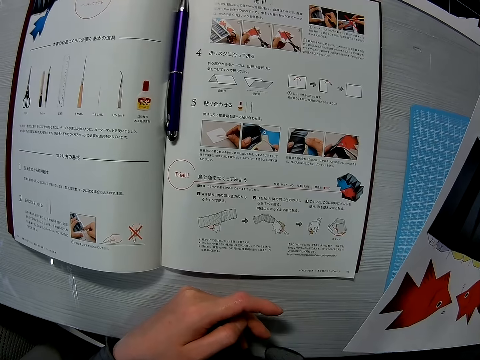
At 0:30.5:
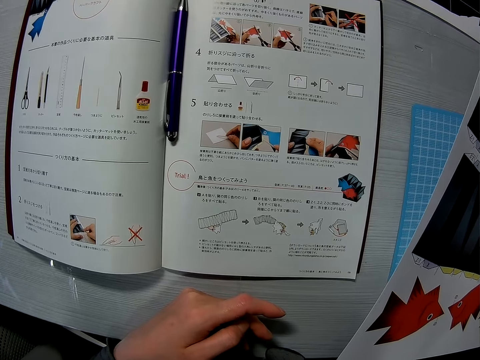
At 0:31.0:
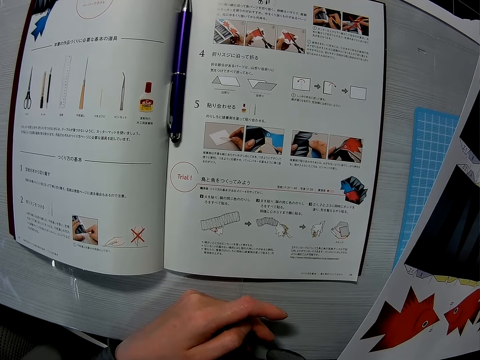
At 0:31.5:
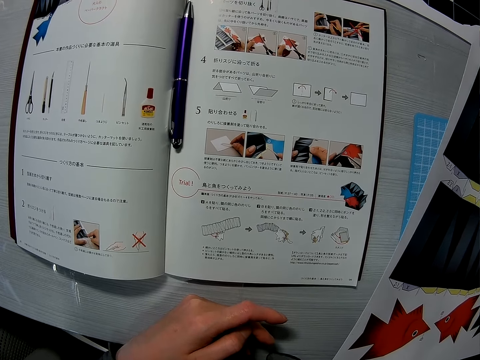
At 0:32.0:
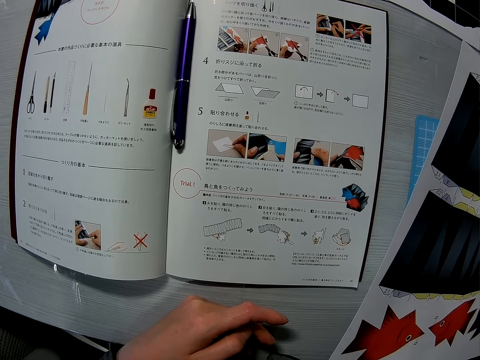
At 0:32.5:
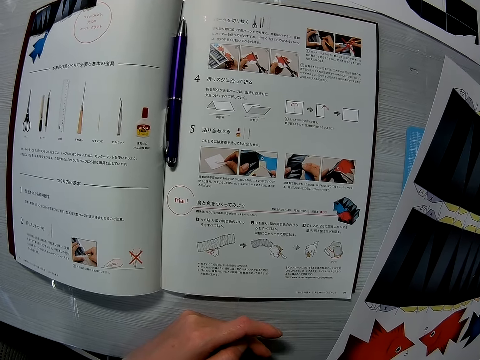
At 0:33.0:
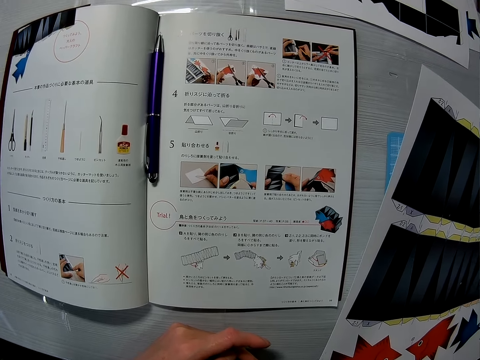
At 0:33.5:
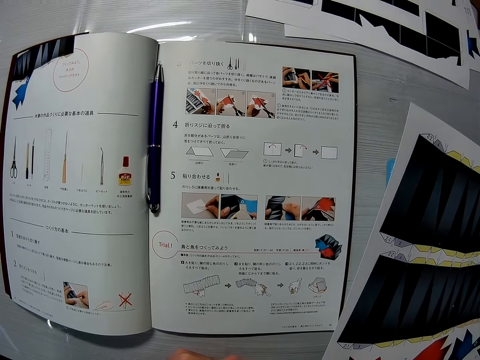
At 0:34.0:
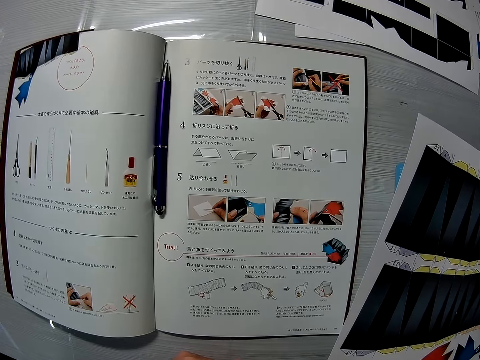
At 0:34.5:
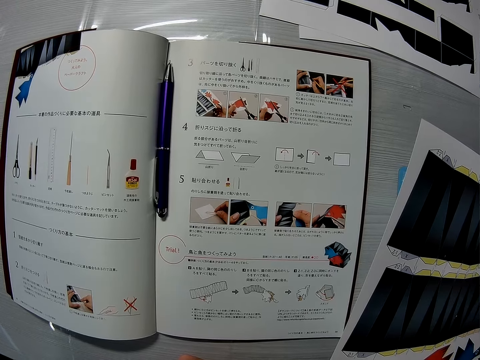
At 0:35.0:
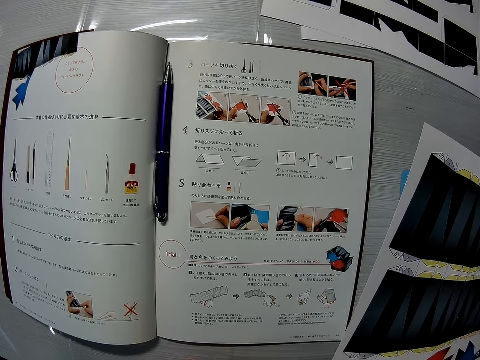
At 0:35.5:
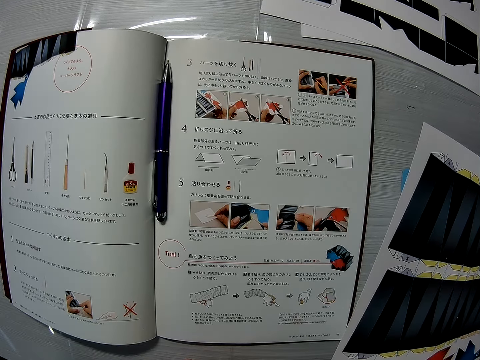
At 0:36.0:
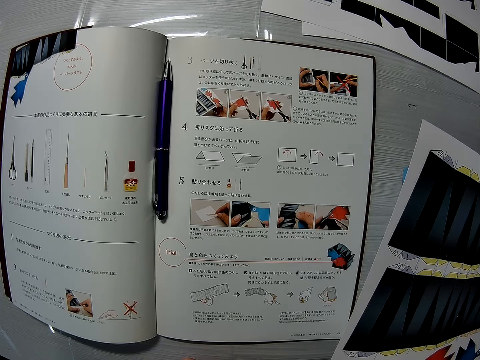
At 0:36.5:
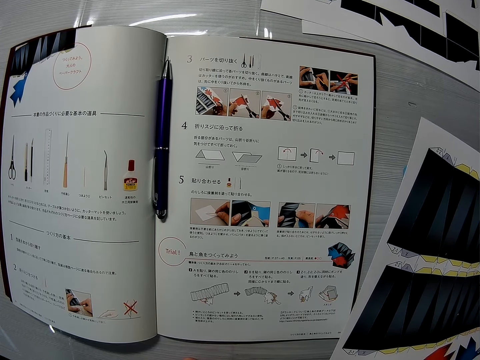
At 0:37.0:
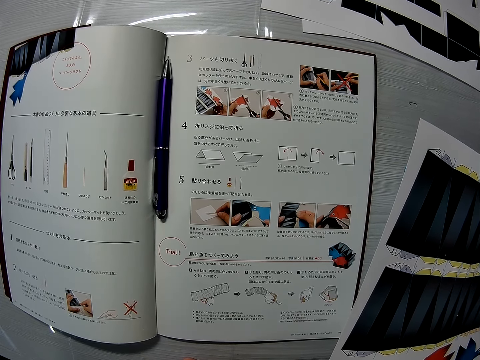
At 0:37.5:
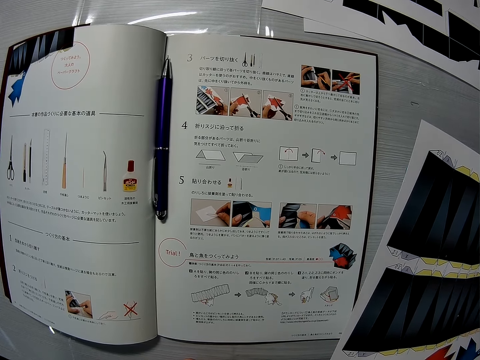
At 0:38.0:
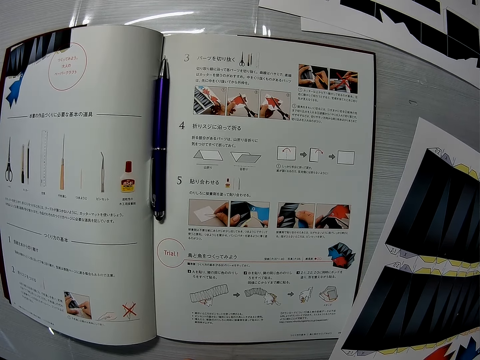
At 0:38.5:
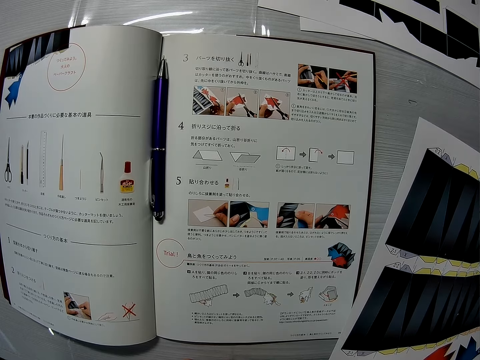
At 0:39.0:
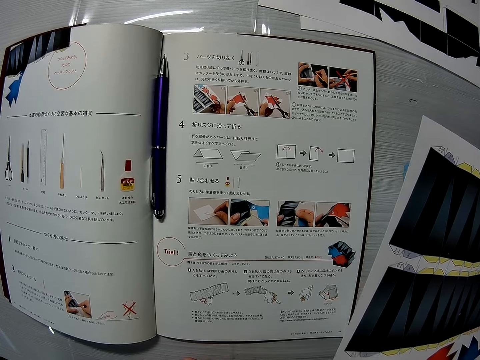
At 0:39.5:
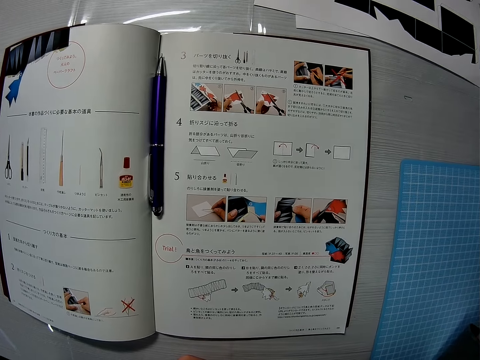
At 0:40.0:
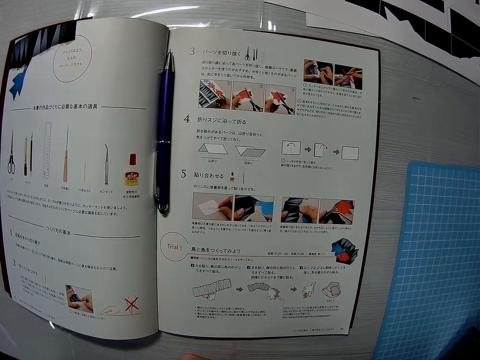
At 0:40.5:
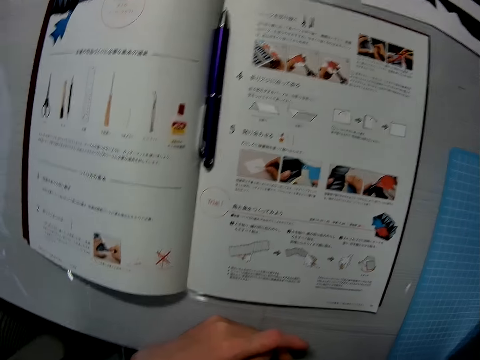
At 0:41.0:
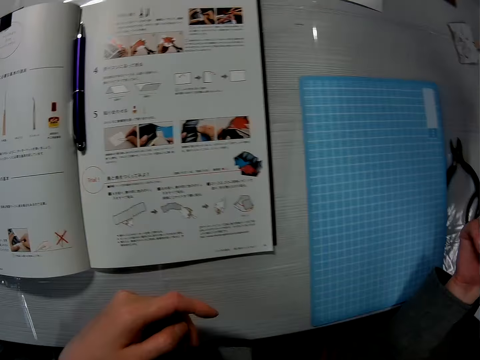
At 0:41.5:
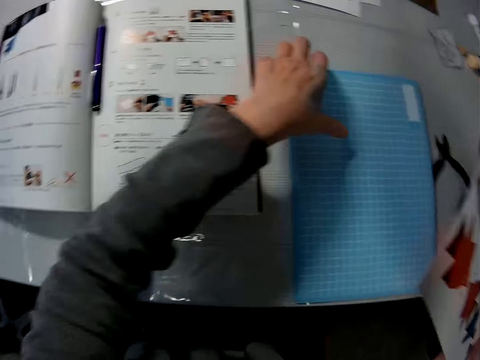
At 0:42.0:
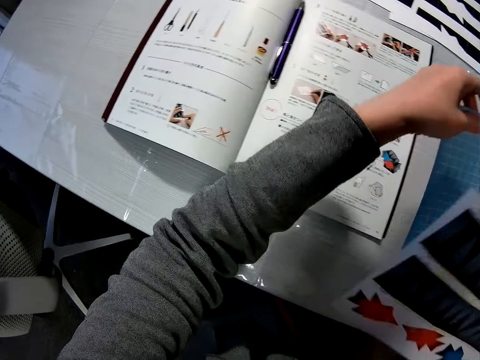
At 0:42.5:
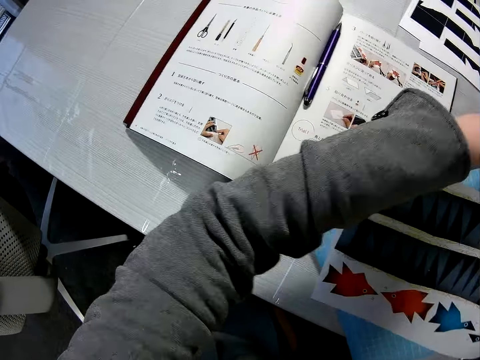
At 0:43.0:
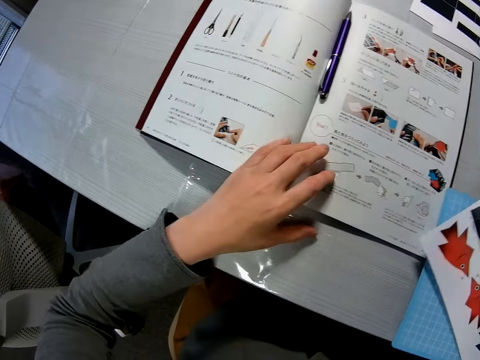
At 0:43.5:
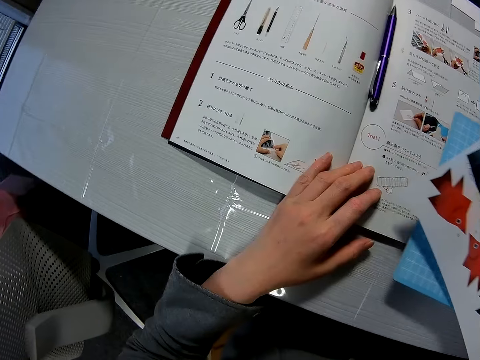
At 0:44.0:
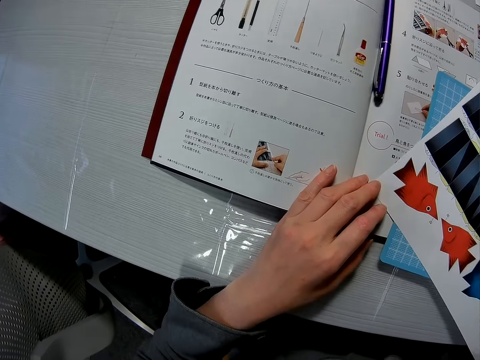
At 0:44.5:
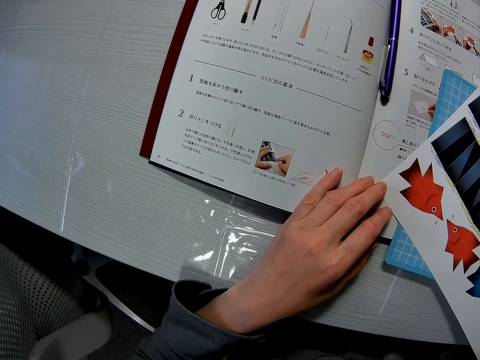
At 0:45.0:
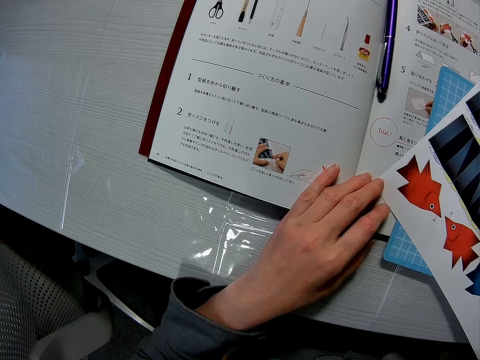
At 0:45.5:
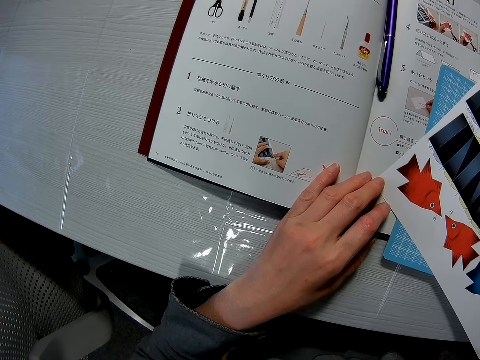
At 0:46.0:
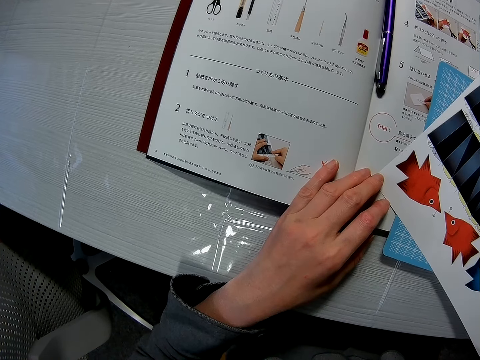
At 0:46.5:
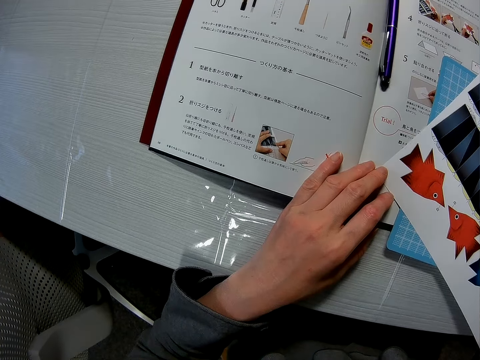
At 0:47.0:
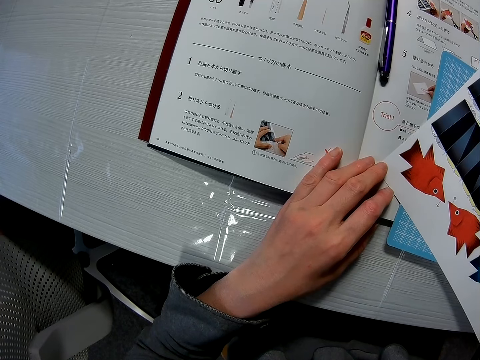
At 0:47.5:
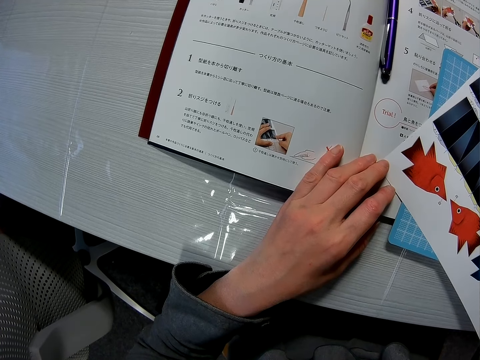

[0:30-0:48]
The camera wearer picks up a transparent file or cutting mat from the table with her left hand. She moves the magazine from her left hand to her right hand. She drops the sheet of paper and the transparent file on the magazine. She looks at the book.

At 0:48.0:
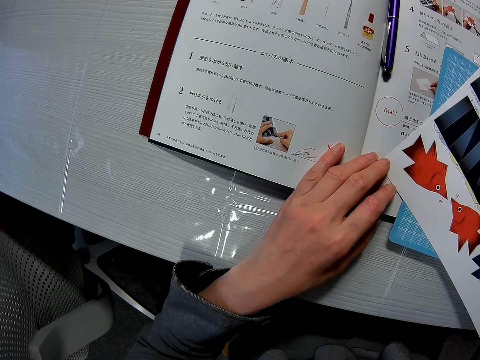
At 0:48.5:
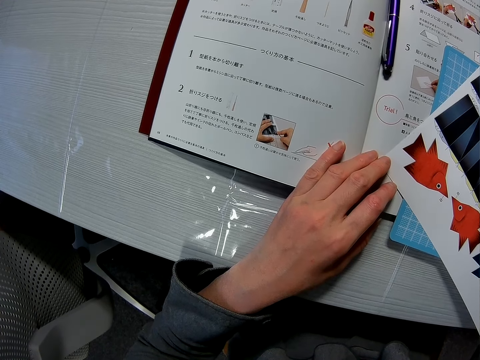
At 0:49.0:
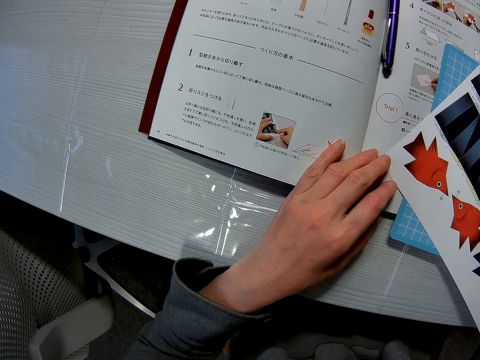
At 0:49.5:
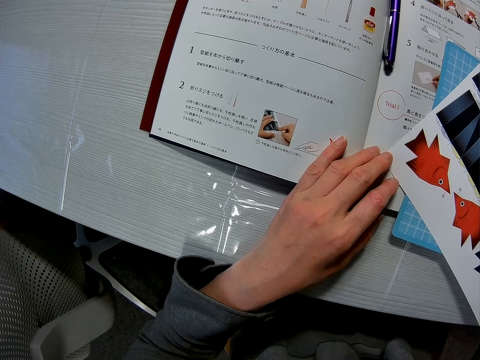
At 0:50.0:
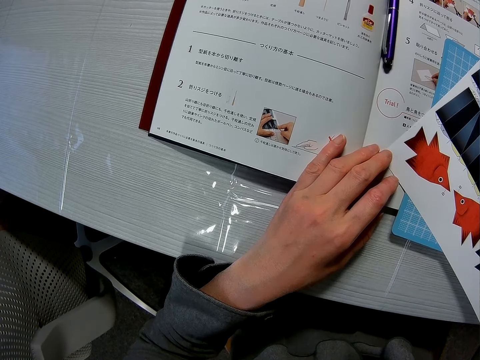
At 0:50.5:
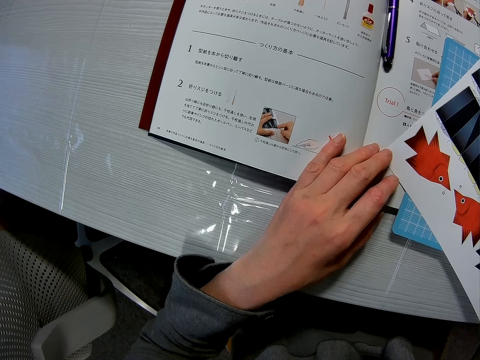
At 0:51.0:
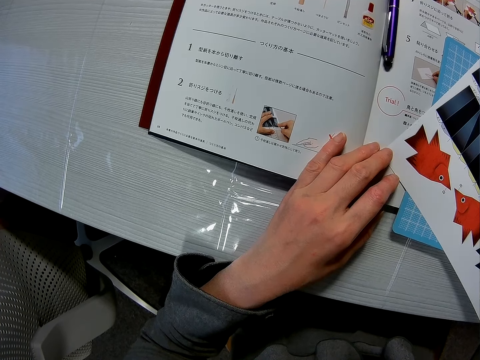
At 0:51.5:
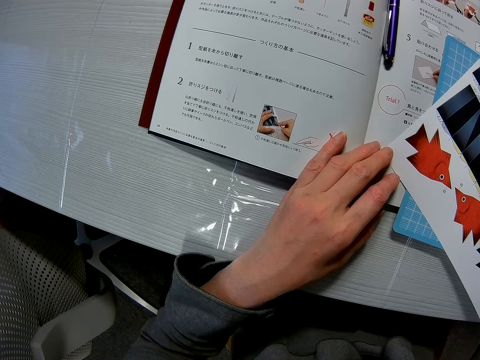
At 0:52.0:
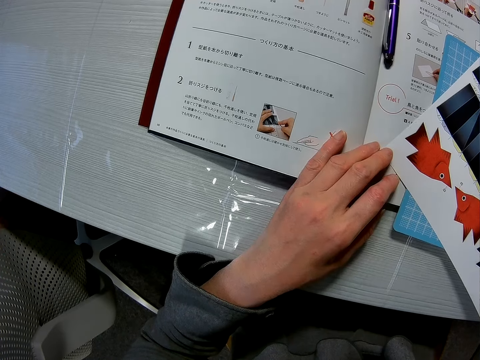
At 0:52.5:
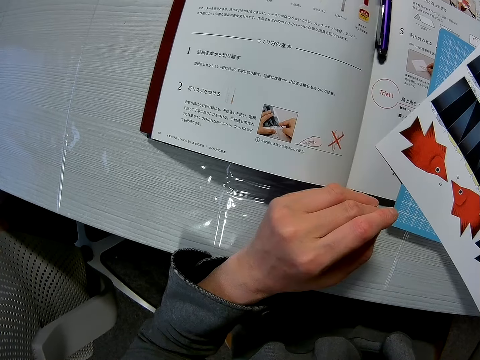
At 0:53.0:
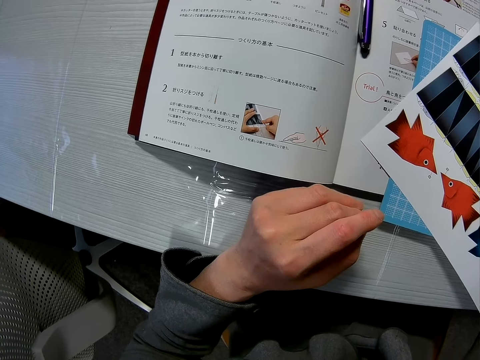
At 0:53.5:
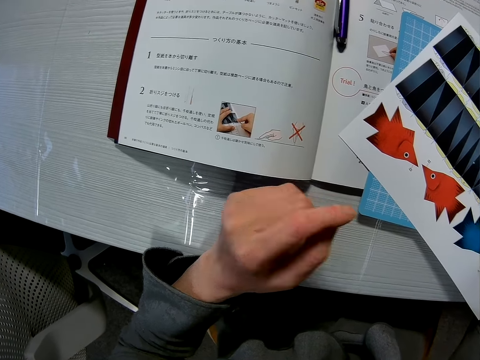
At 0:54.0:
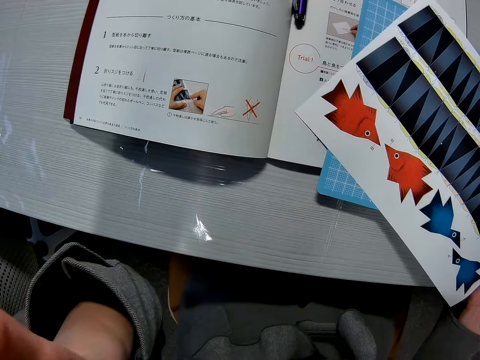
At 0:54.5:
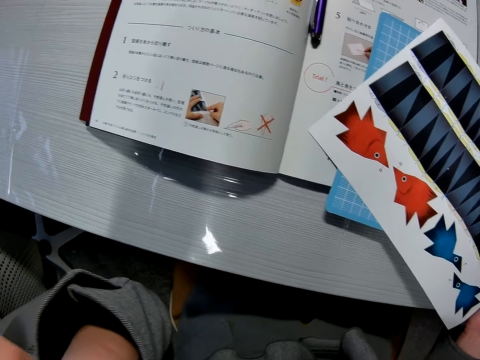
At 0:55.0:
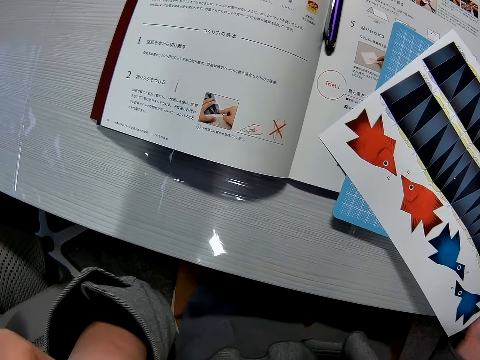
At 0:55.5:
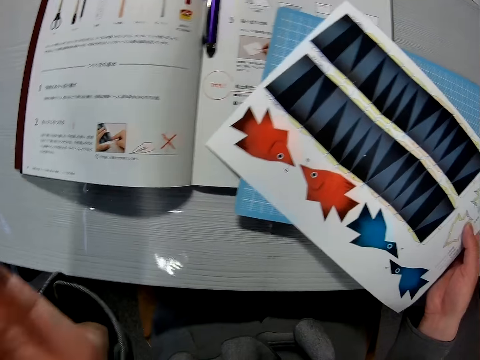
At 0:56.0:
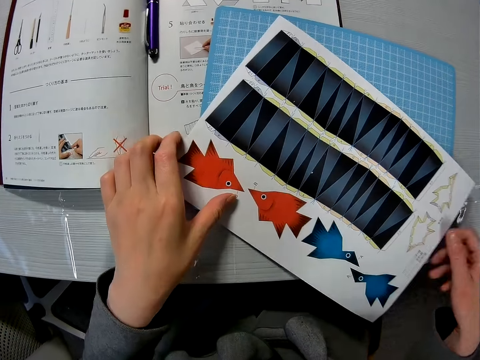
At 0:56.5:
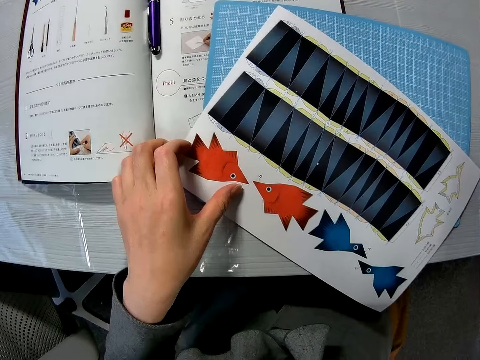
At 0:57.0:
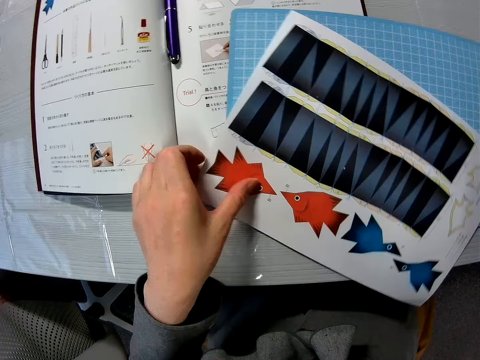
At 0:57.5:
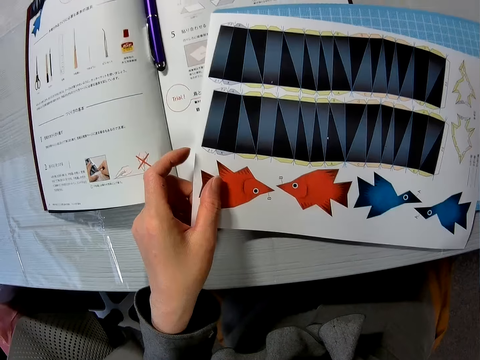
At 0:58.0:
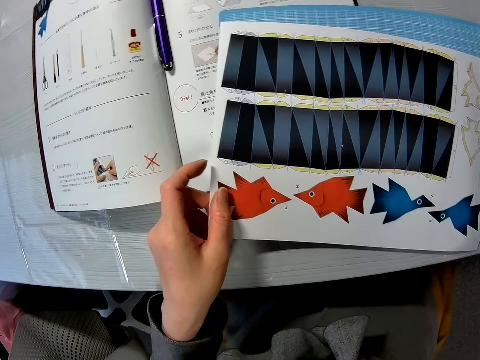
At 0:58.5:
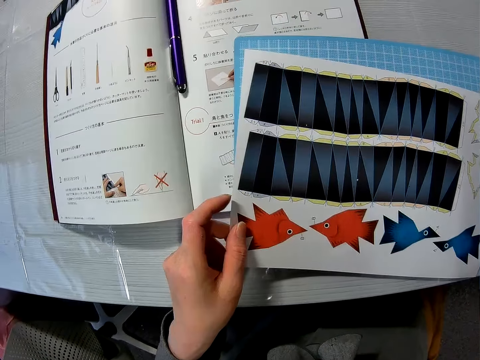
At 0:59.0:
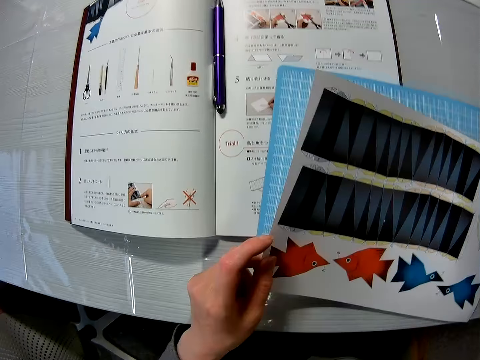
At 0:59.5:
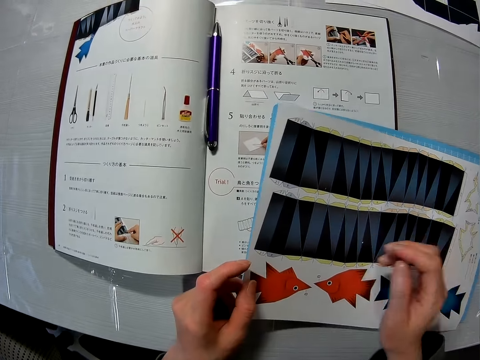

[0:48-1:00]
The camera wearer touches her face with her left hand. She puts the cutting mat on the desk. She holds the sheet of paper with her left hand.
